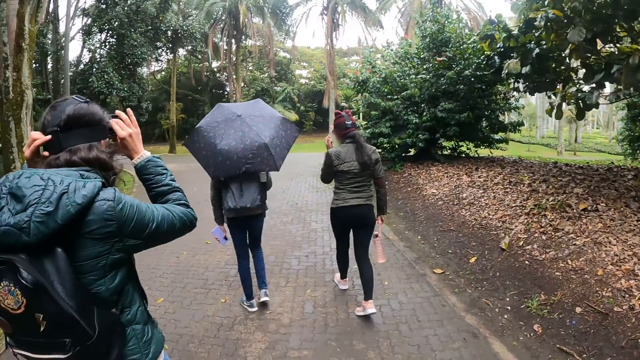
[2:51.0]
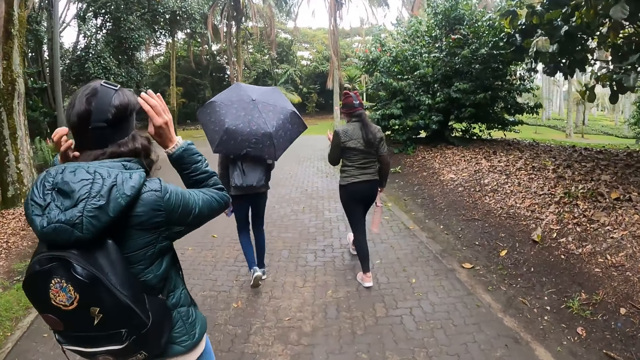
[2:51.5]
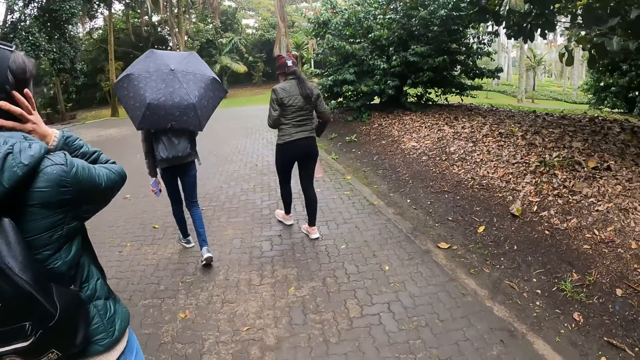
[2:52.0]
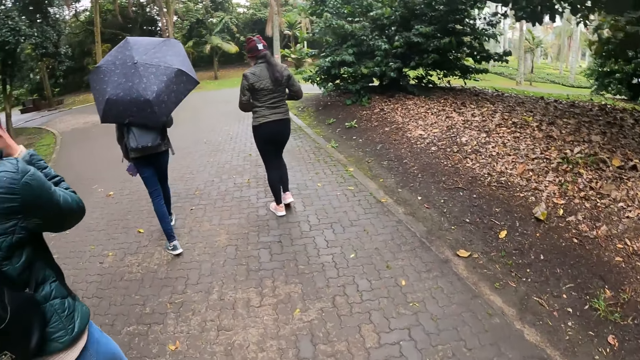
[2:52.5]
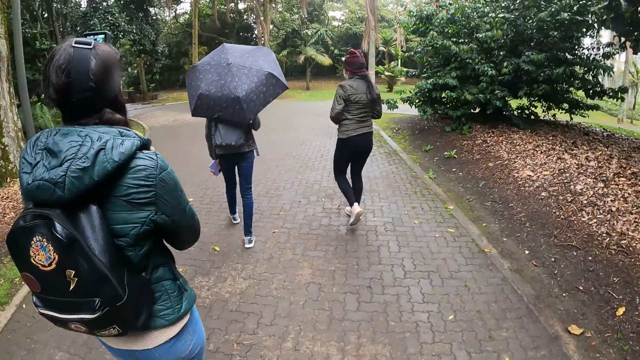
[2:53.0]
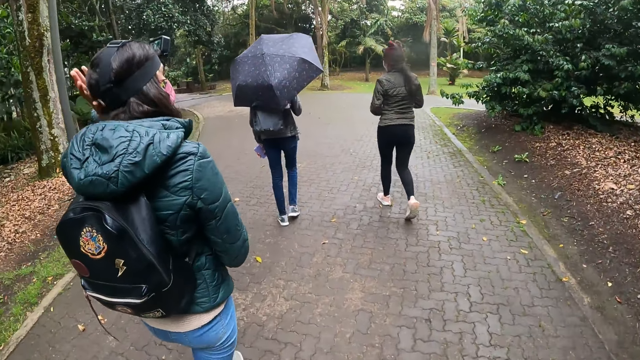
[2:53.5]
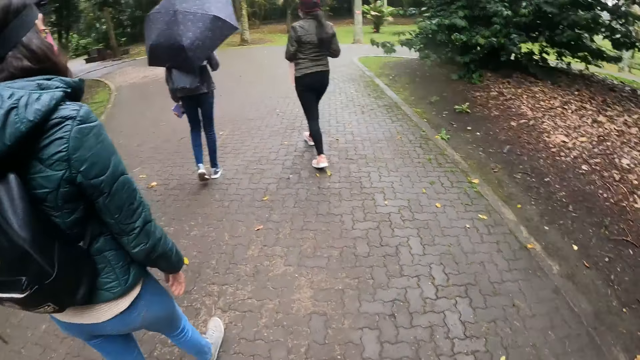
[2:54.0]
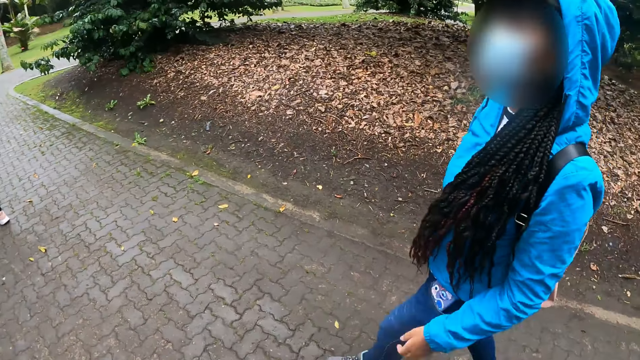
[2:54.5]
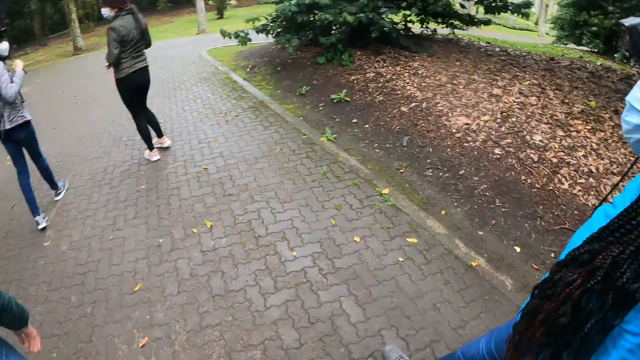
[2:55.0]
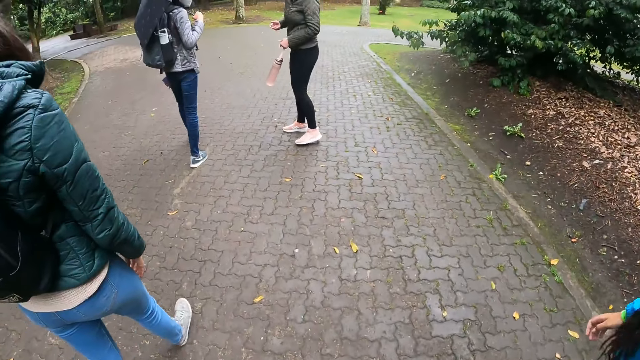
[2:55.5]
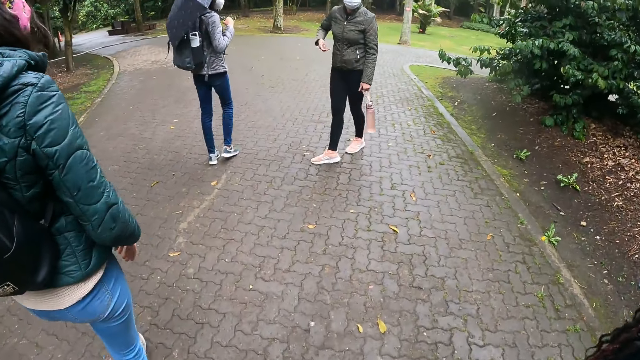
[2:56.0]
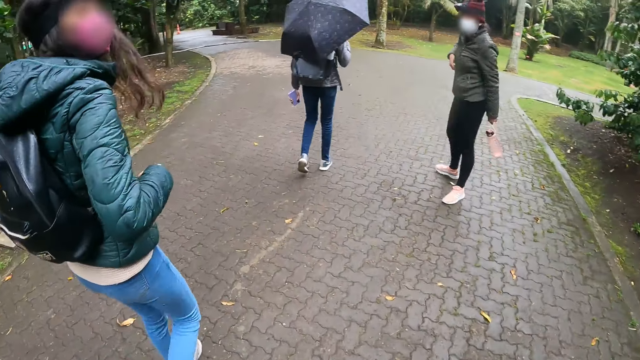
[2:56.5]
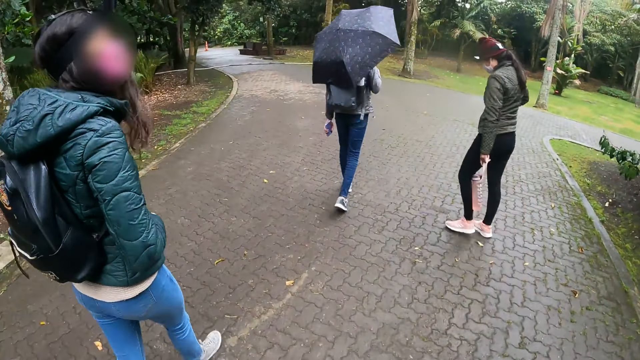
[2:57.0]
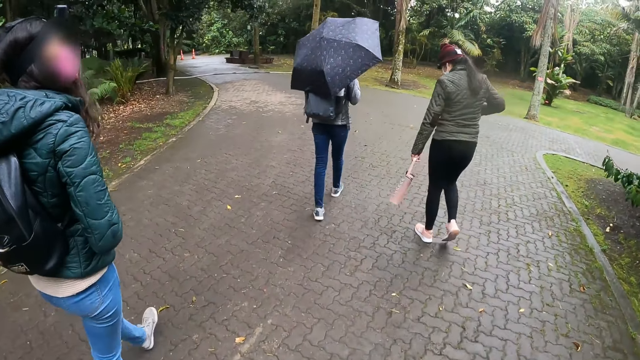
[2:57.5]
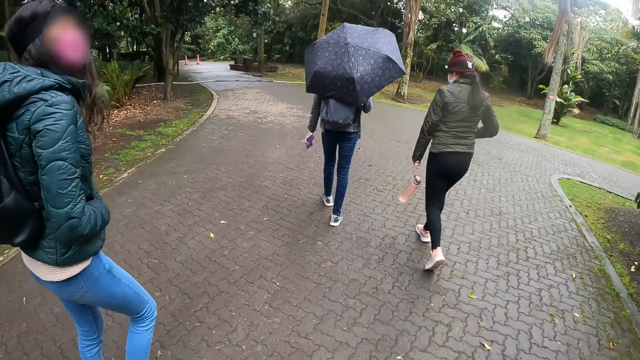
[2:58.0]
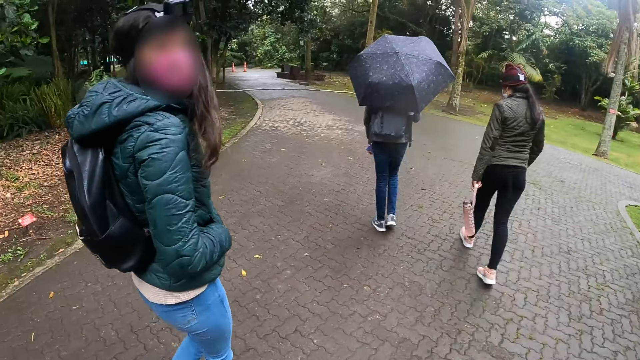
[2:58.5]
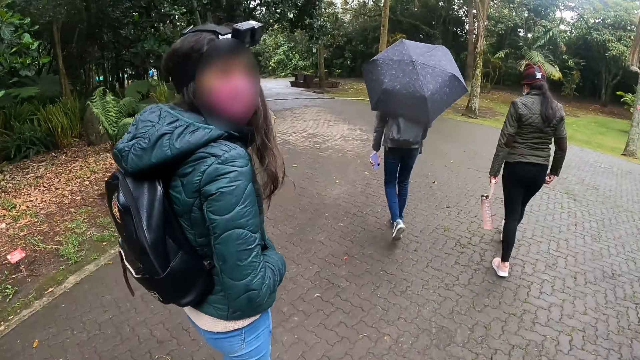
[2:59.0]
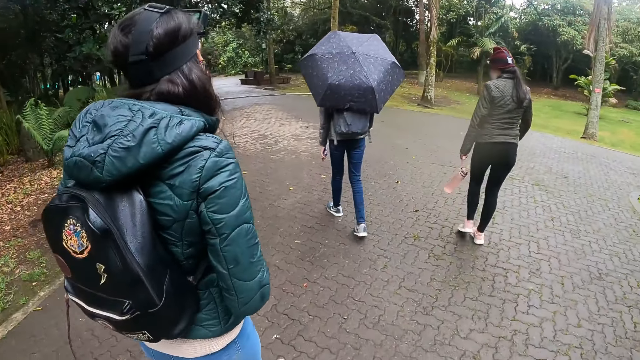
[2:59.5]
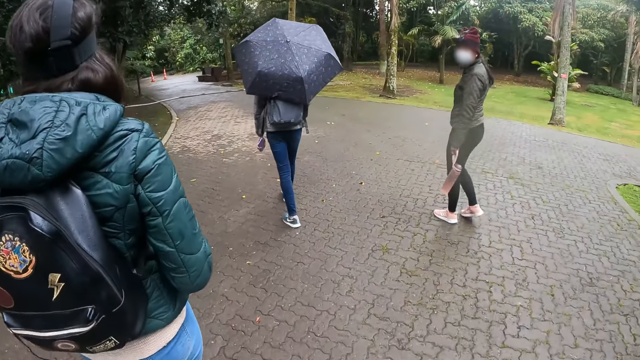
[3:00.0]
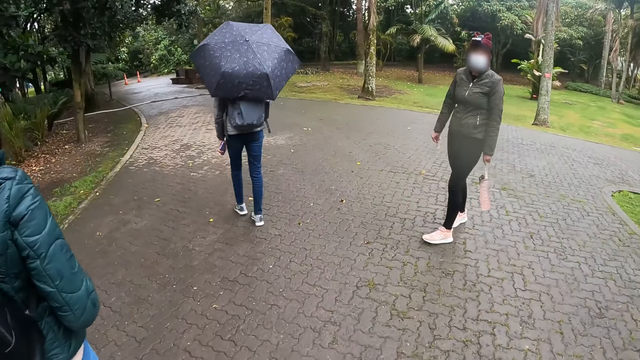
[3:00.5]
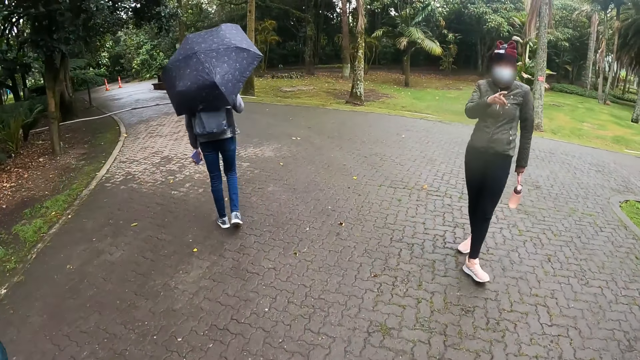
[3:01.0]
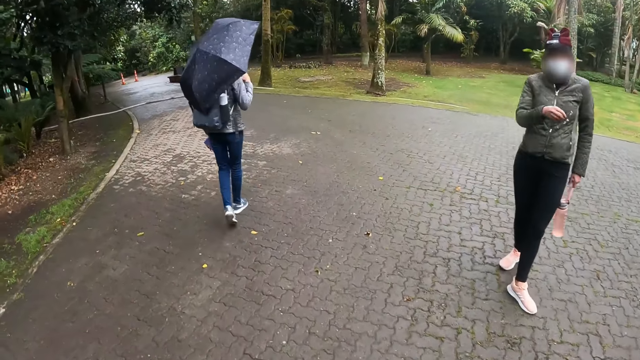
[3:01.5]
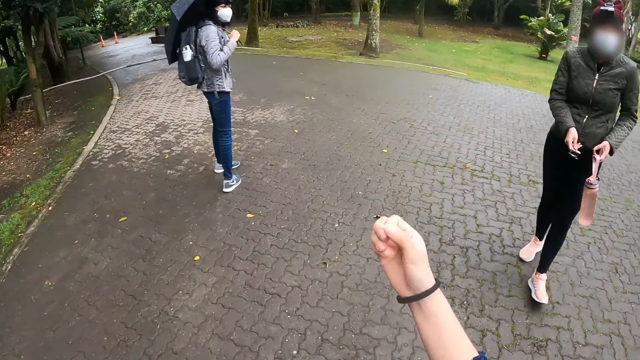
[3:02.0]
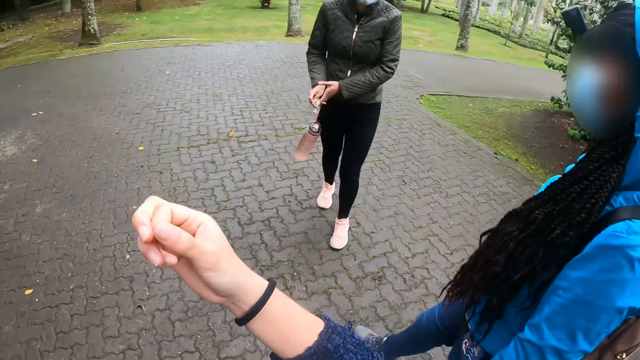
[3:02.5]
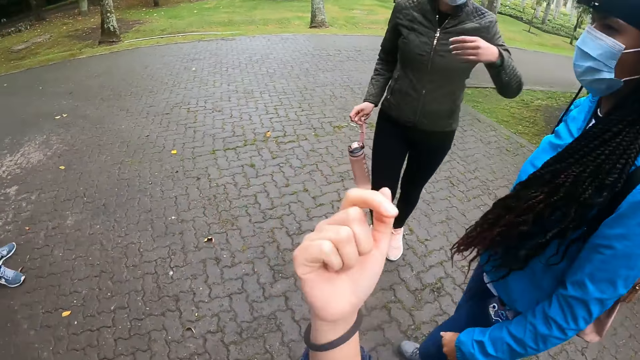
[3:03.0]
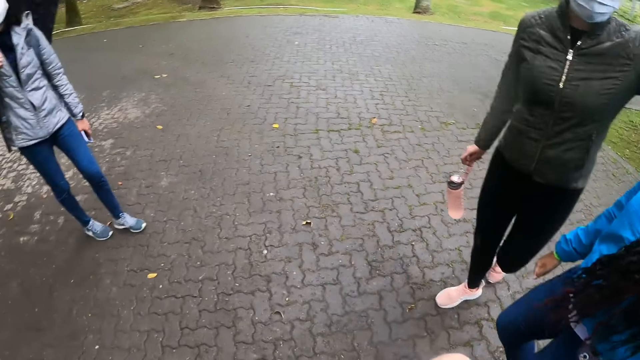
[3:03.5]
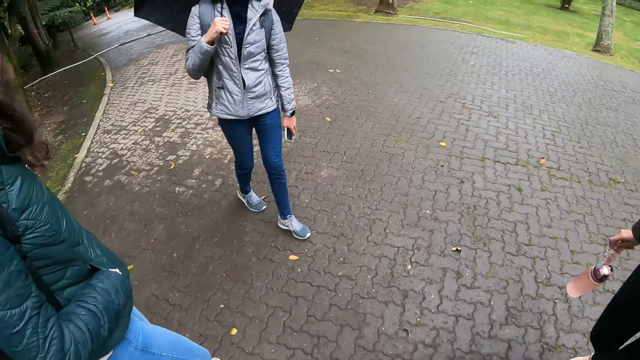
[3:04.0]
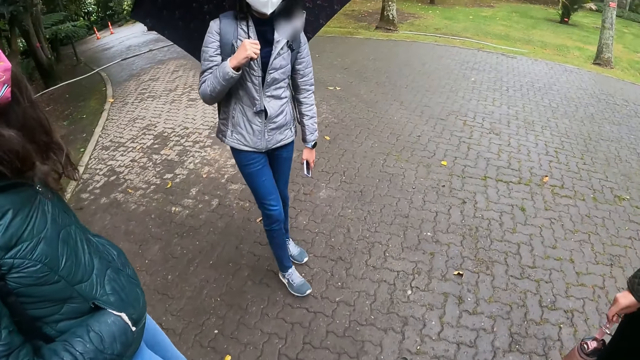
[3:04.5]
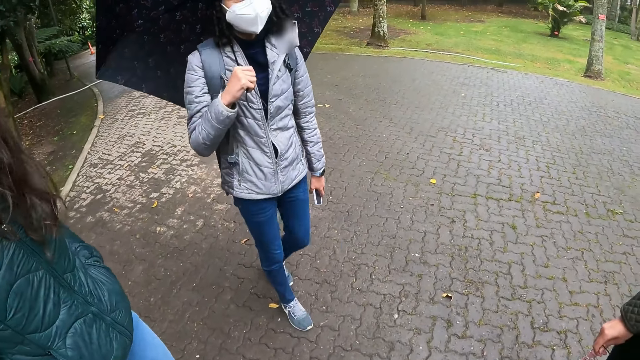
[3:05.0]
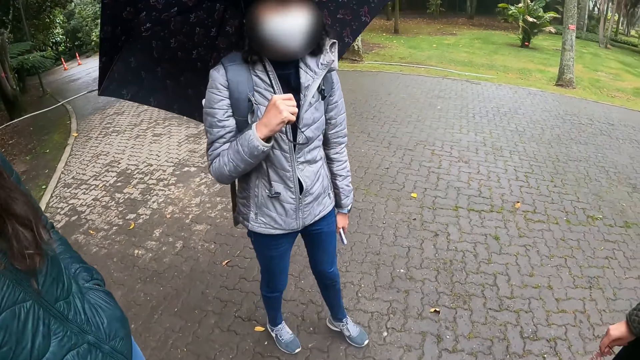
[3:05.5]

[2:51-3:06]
The camera wearer moves around. A person adjusts her camera. The camera wearer looks around. They interact with the group of people. Another person talks to the camera wearer. The camera wearer communicates to the other person.

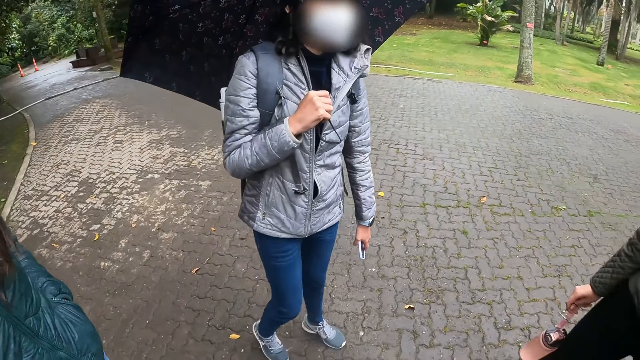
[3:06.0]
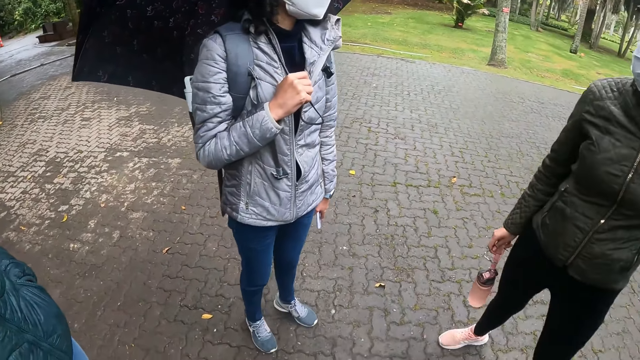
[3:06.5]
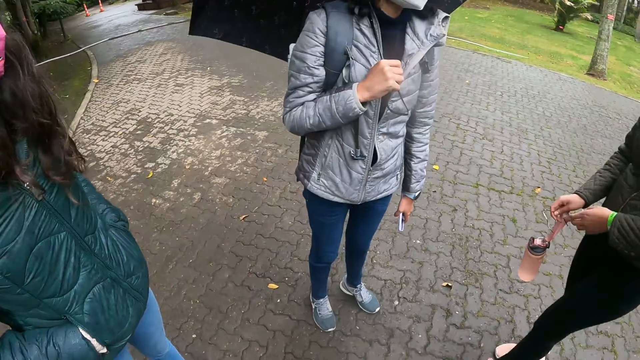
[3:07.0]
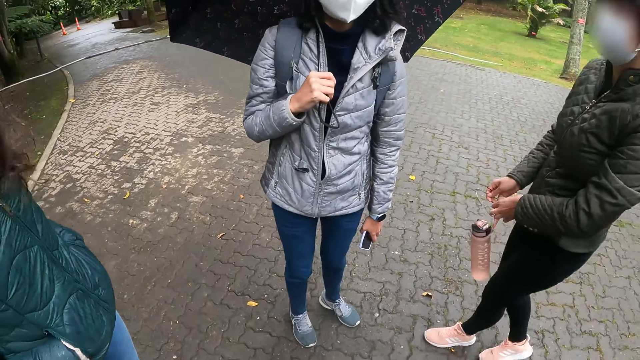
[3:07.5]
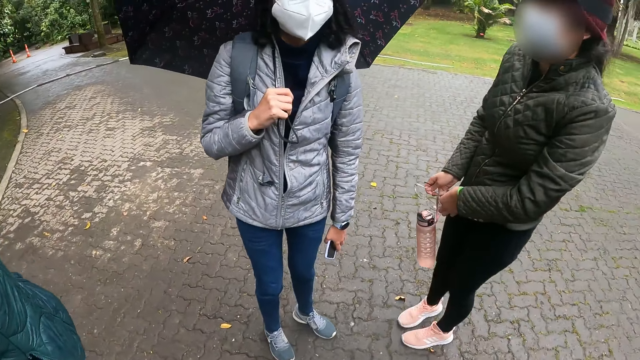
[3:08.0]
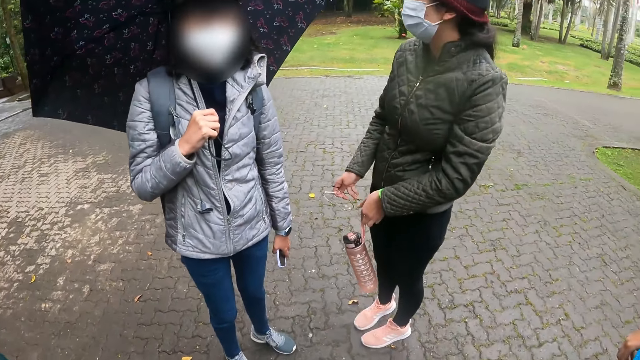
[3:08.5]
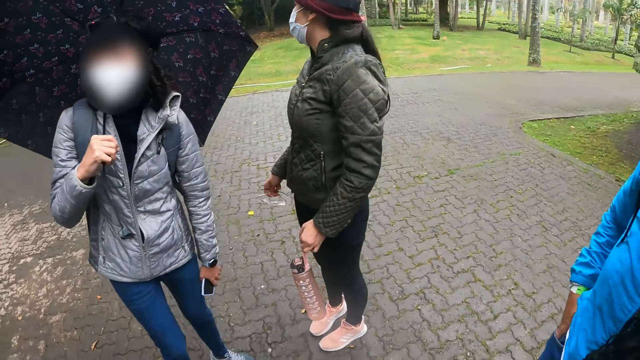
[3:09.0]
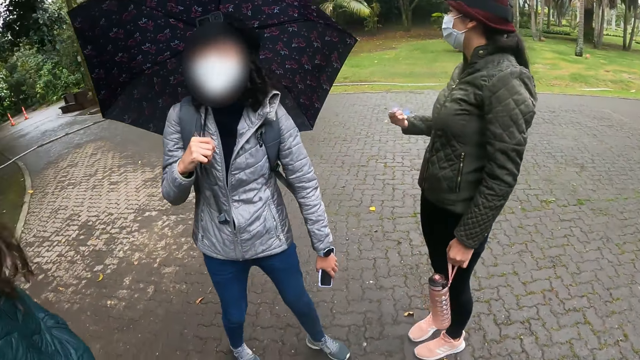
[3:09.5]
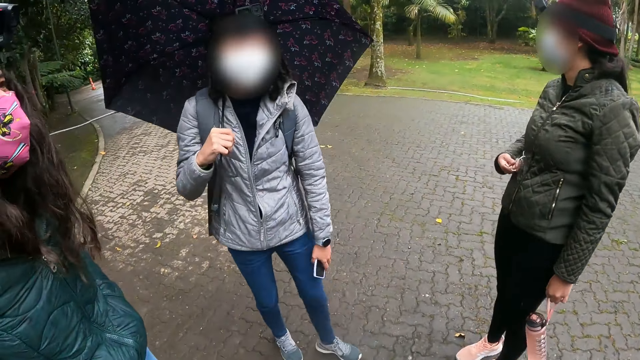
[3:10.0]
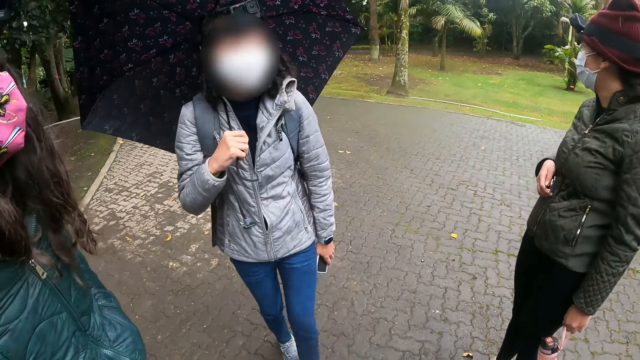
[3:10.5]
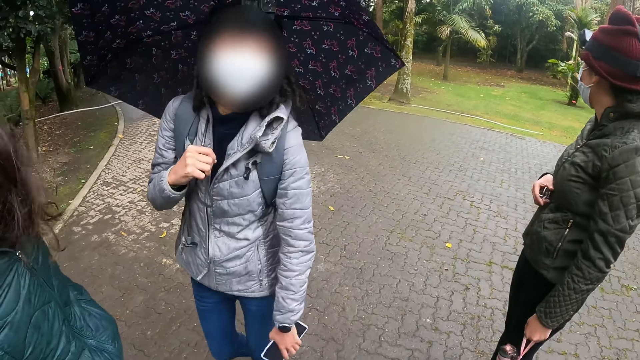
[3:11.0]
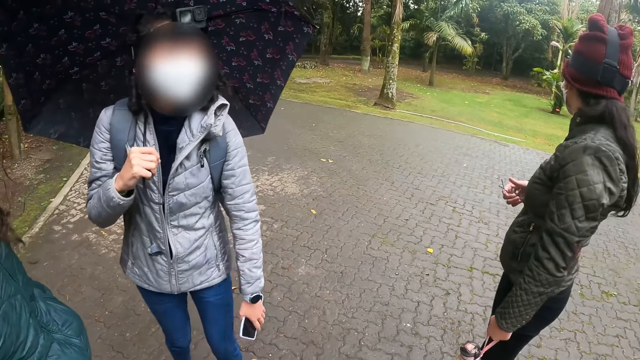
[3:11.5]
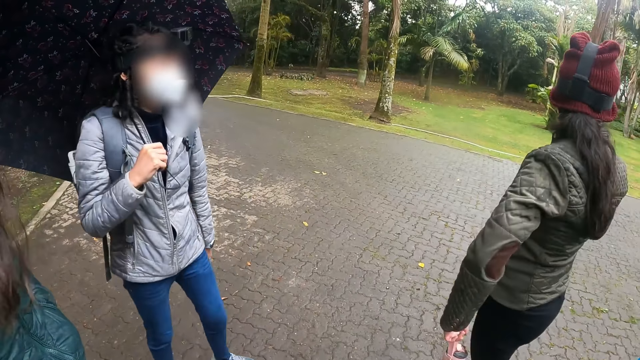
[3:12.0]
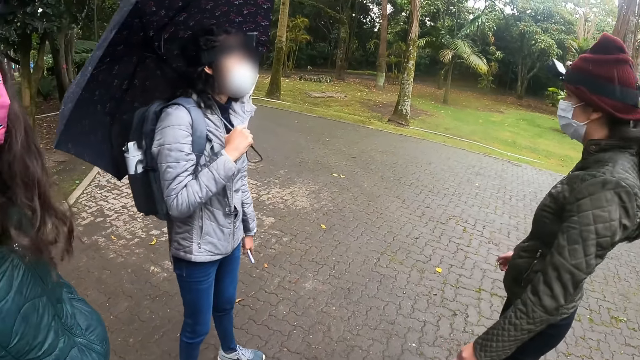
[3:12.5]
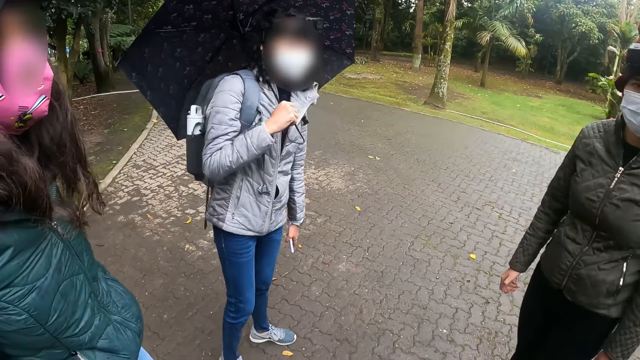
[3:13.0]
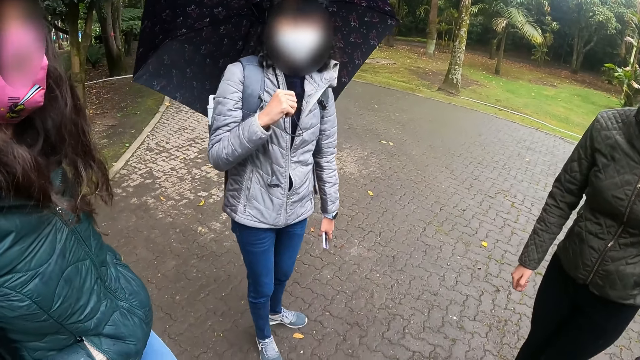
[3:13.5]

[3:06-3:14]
A person looks around. Another person talks to the camera wearer.
